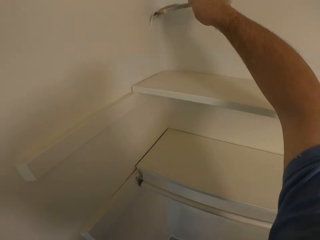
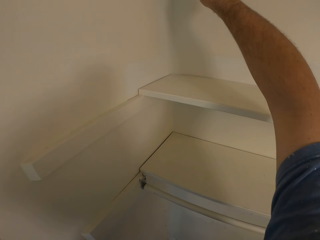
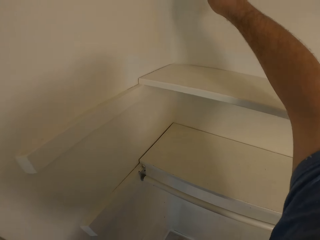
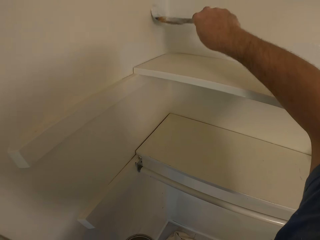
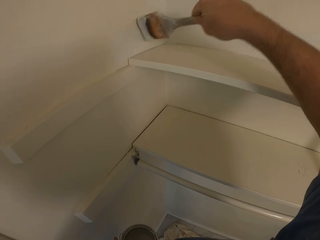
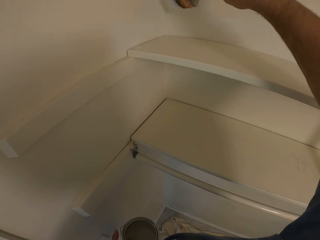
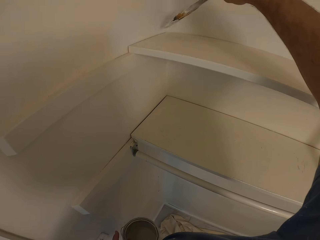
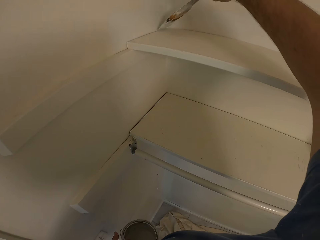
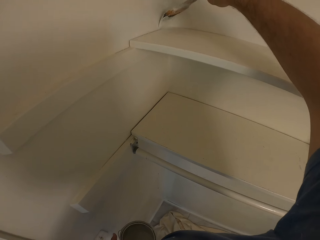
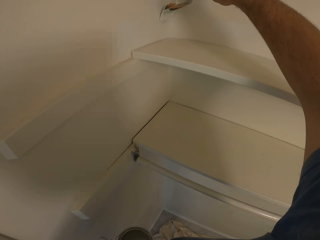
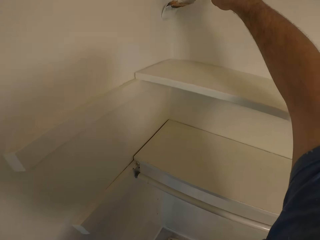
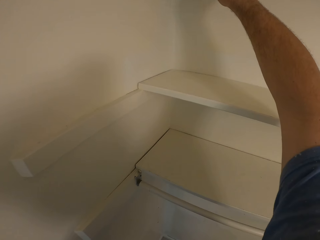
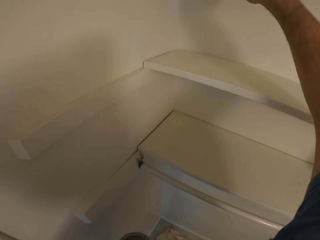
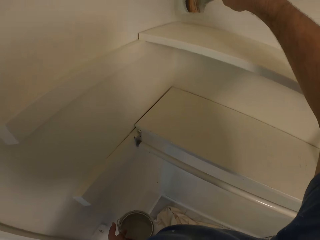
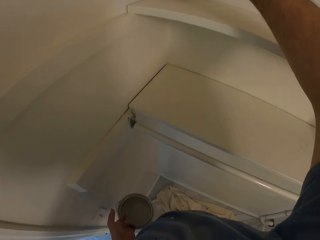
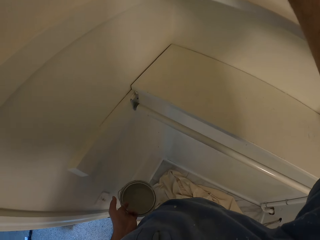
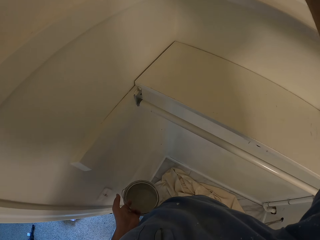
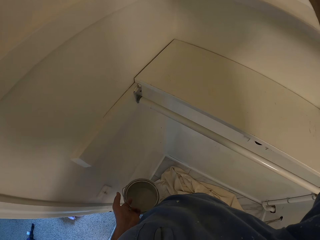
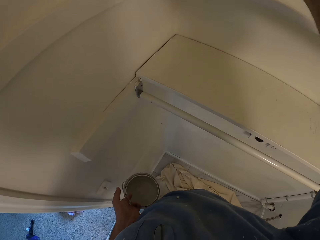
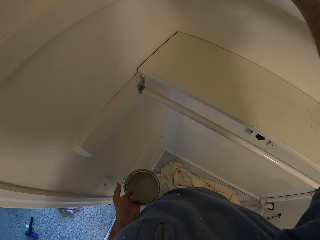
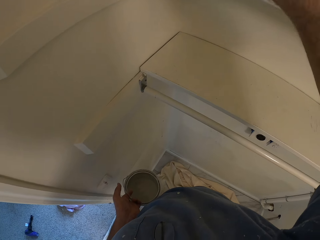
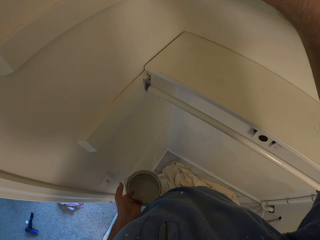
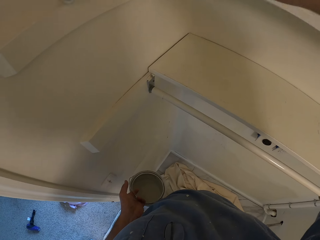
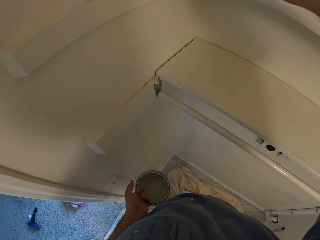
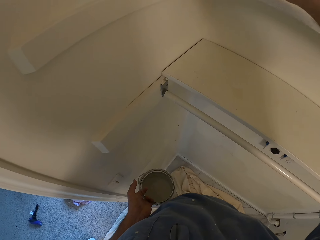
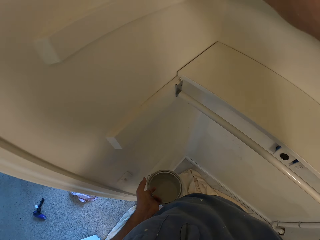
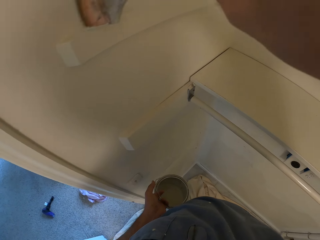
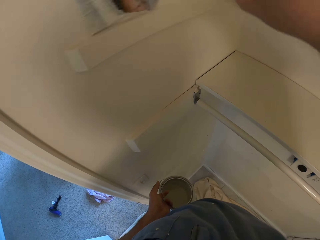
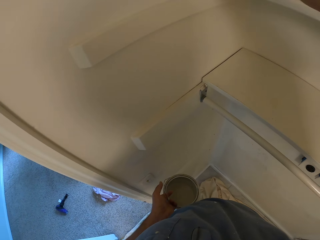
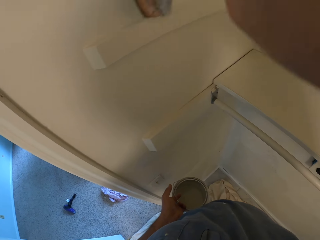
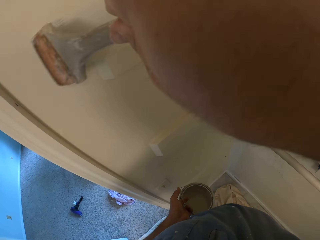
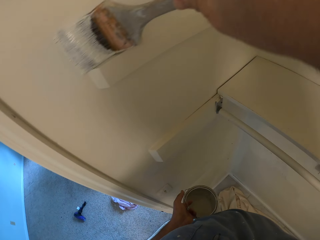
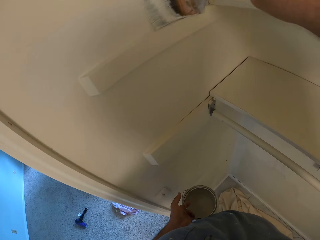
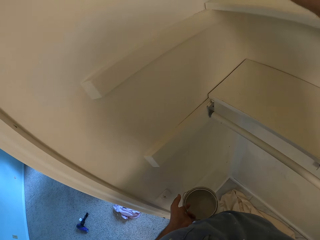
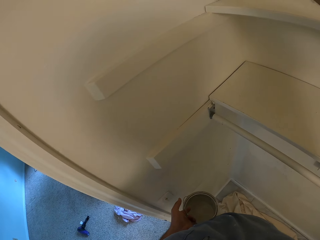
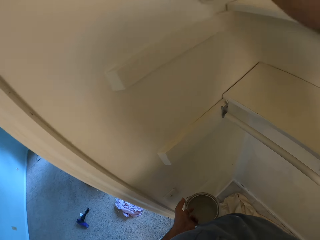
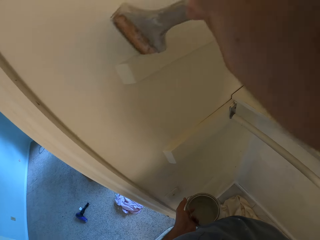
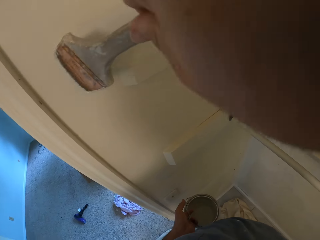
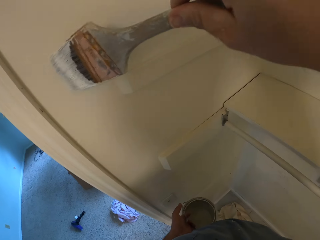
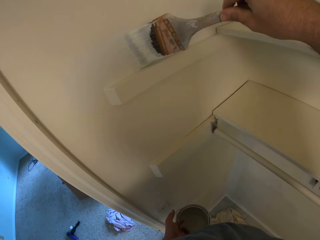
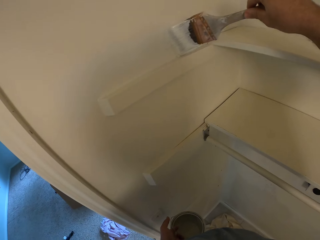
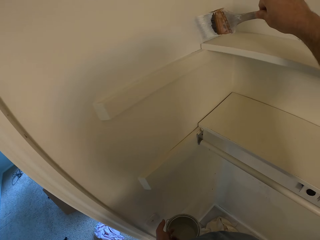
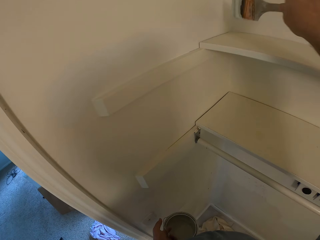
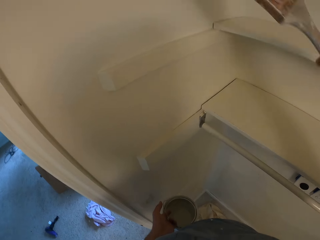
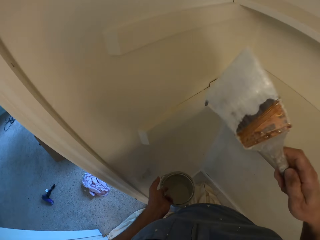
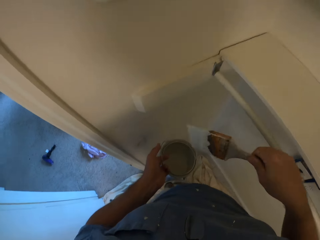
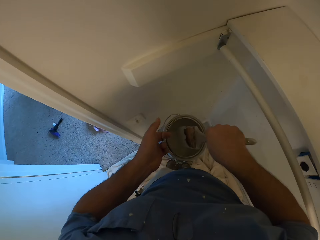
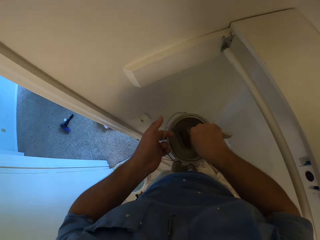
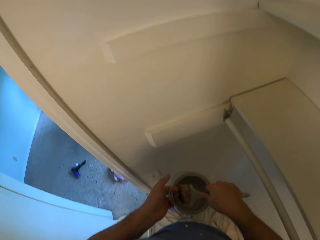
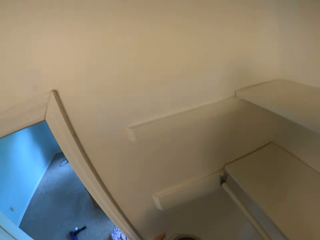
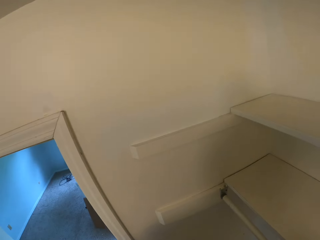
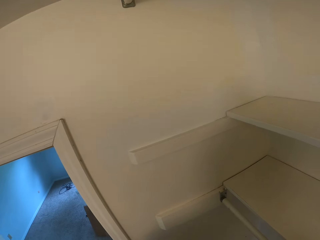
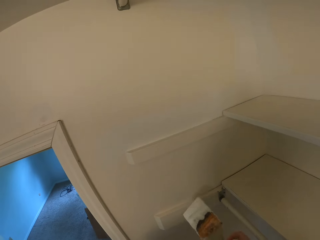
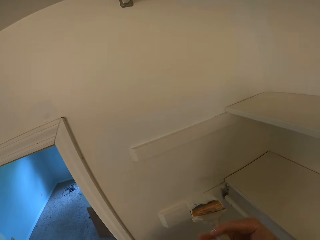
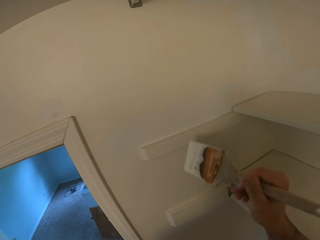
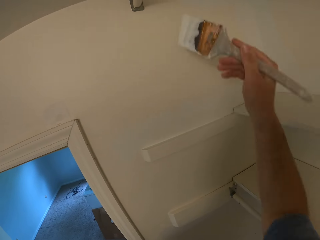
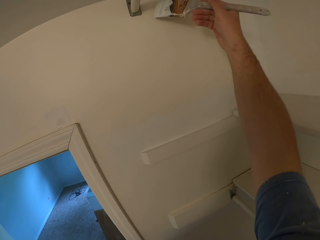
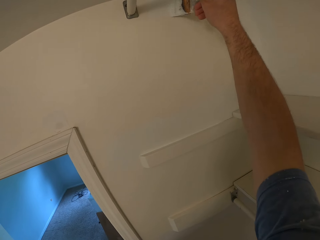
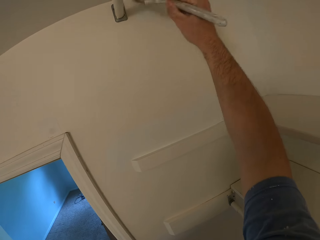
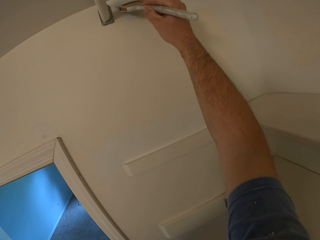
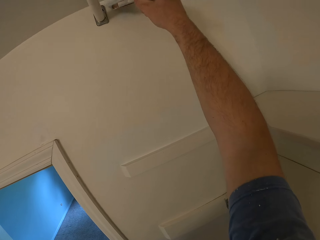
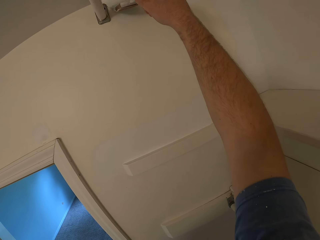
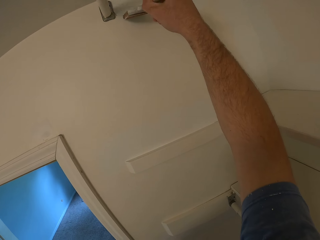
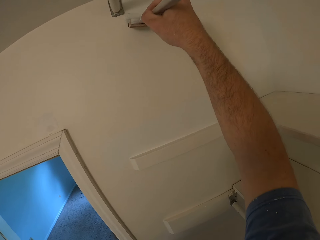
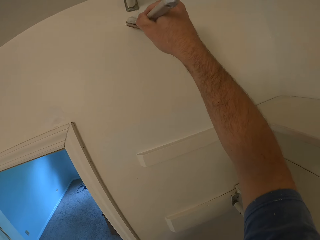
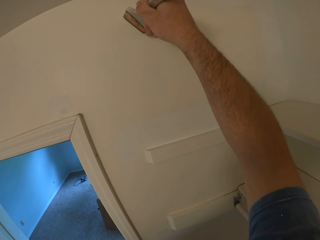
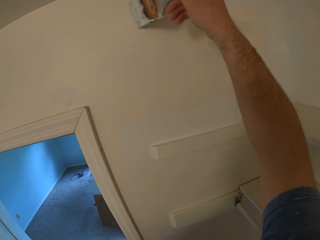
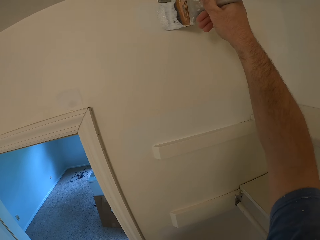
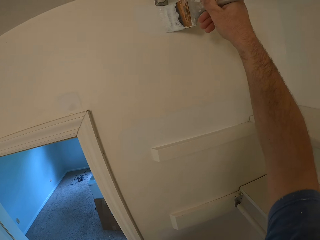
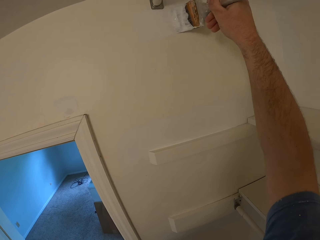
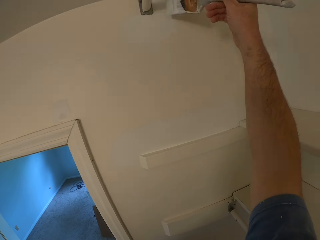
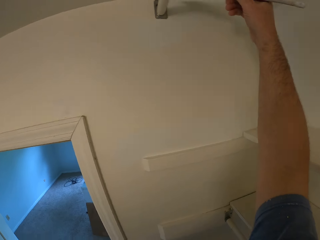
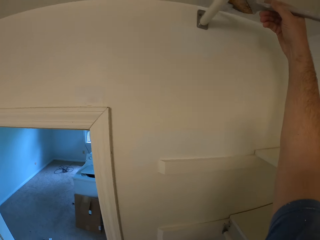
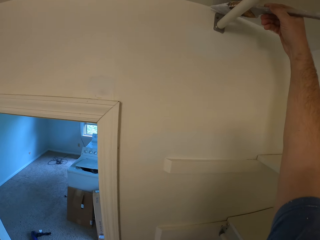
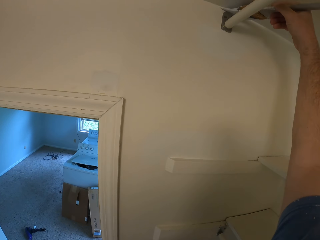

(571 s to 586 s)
The camera wearer takes paint from the bucket of paint with the paint brush in his right hand. He paints the wall with the paint brush in his right hand.

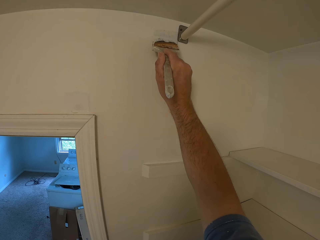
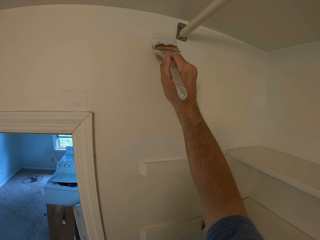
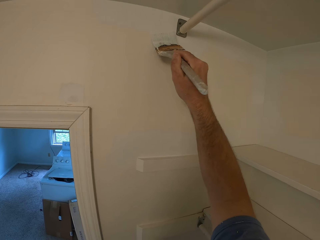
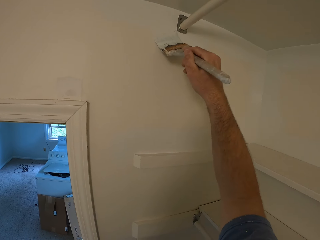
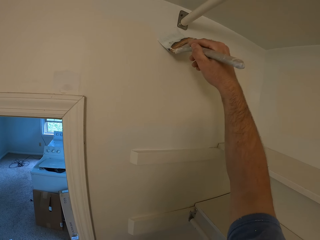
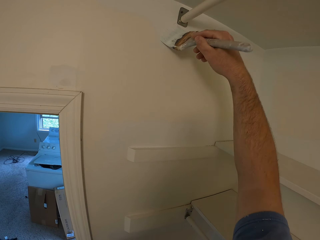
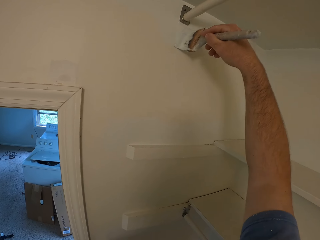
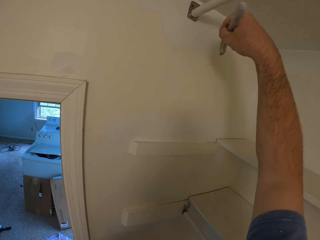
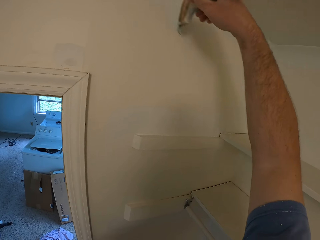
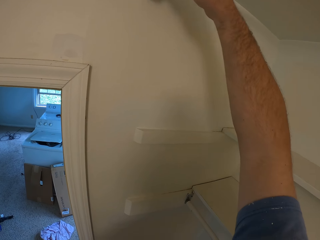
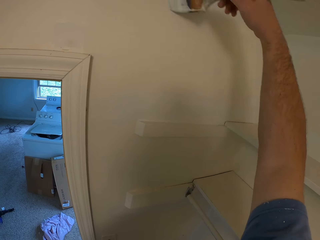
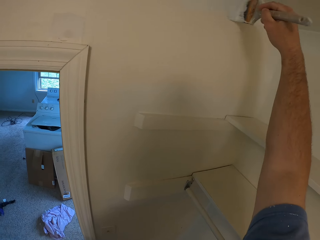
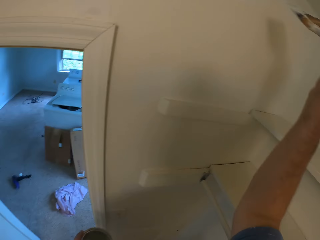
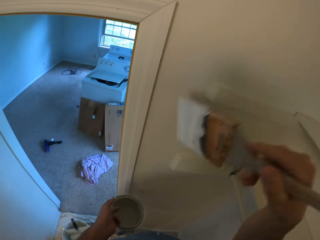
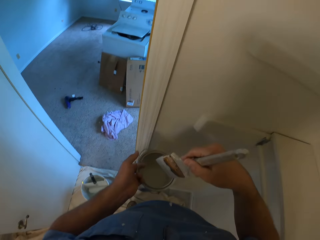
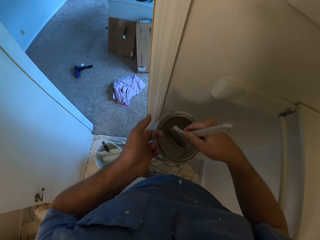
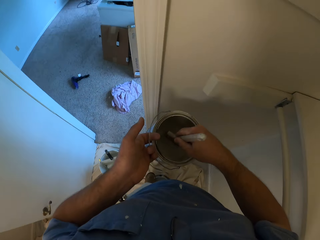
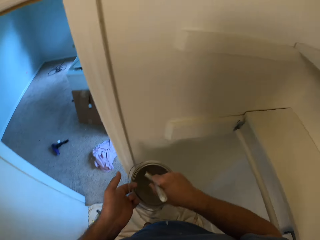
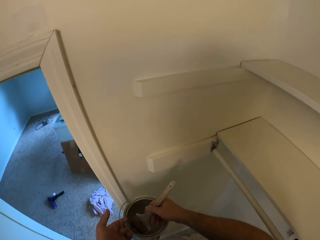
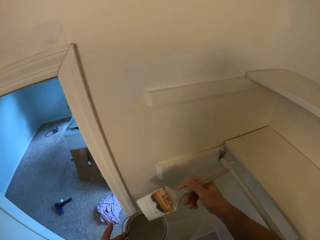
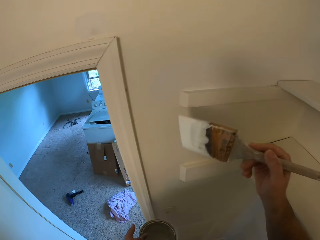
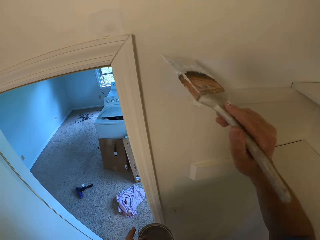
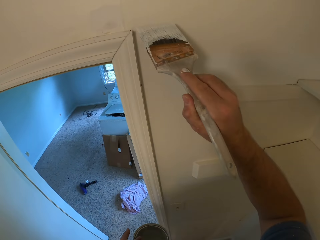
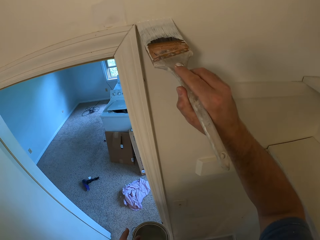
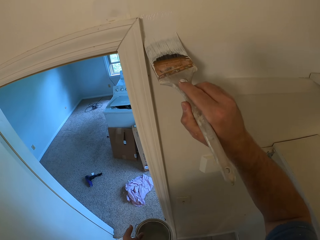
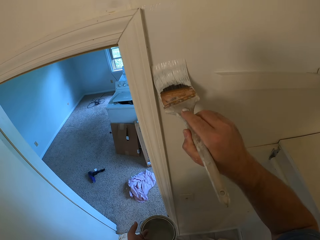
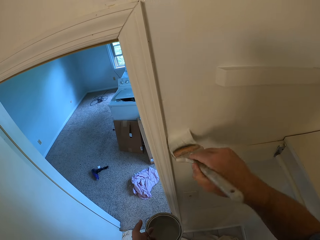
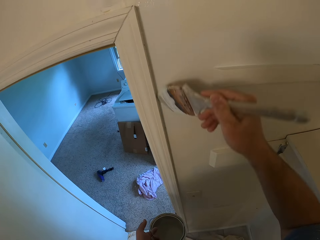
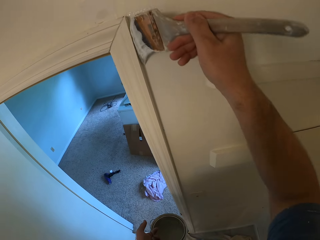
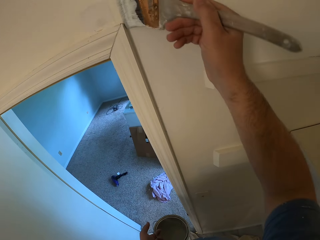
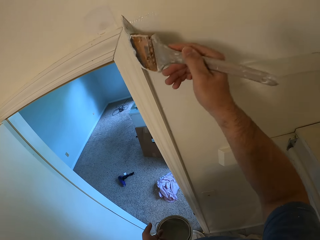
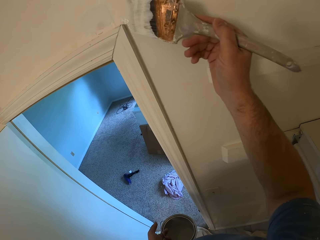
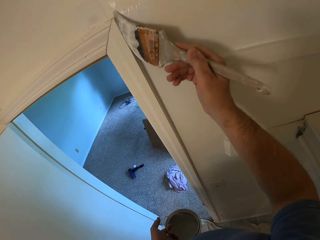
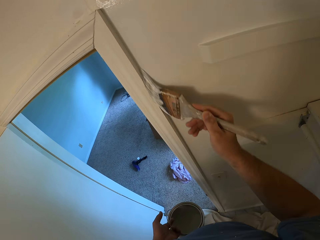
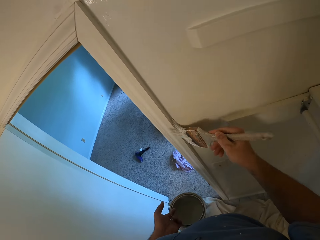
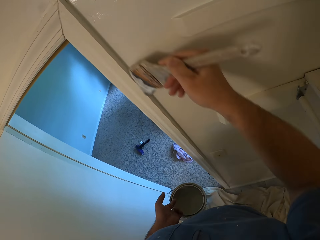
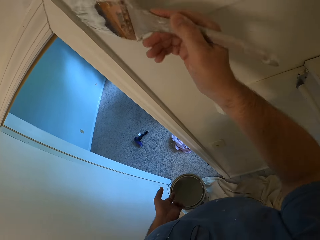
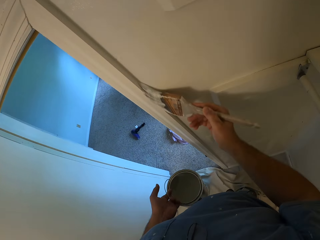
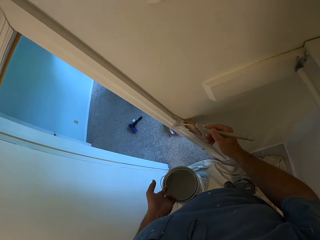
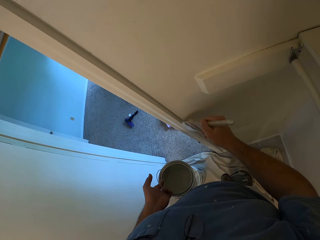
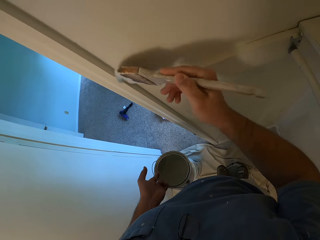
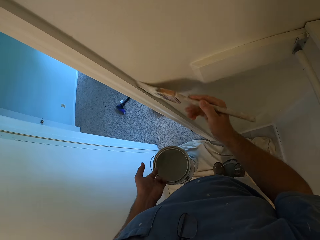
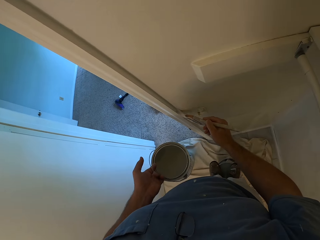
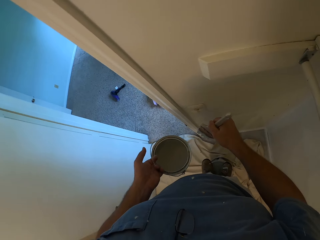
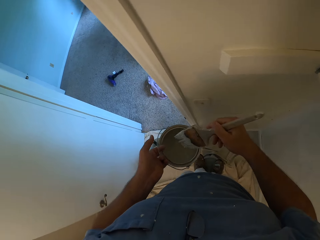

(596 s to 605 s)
The camera wearer takes paint from the bucket of paint with the paint brush in his right hand. He paints the wall with the paint brush in his right hand.
